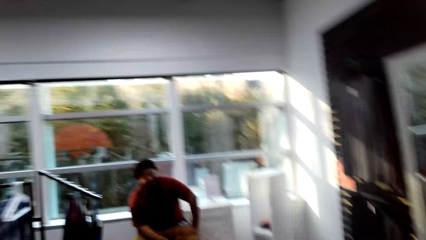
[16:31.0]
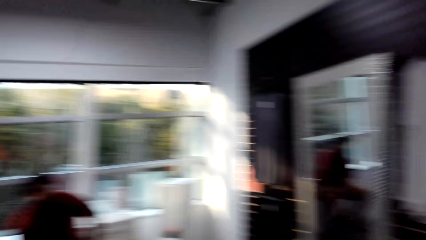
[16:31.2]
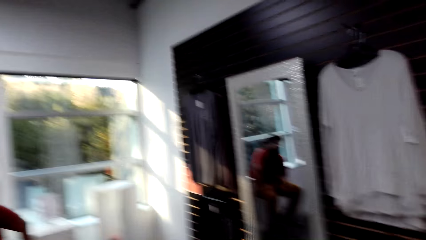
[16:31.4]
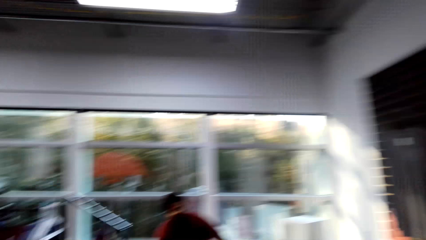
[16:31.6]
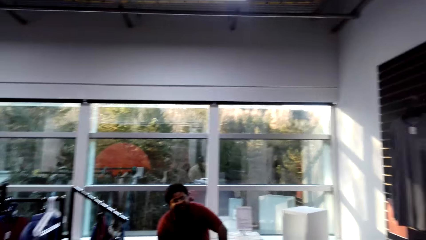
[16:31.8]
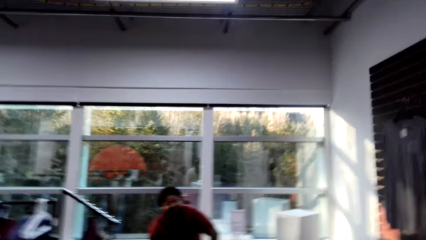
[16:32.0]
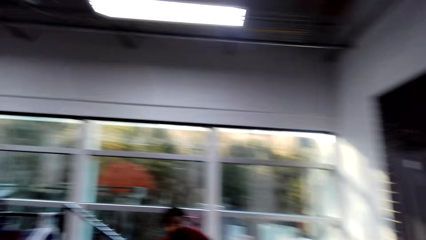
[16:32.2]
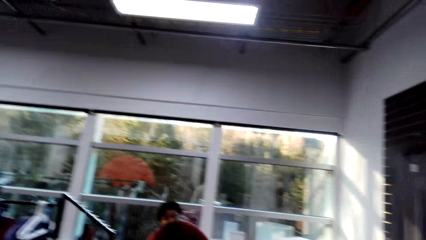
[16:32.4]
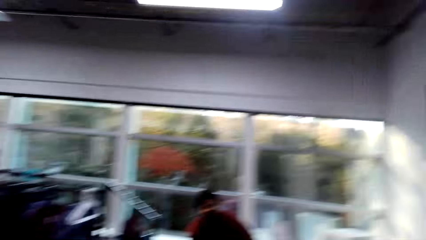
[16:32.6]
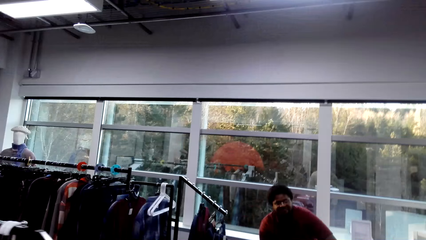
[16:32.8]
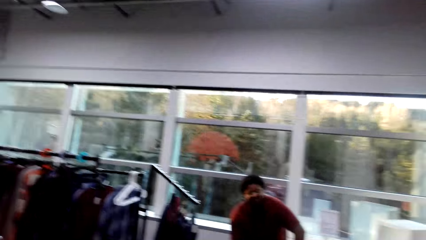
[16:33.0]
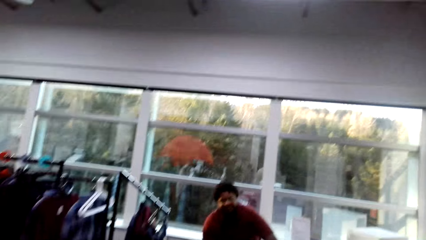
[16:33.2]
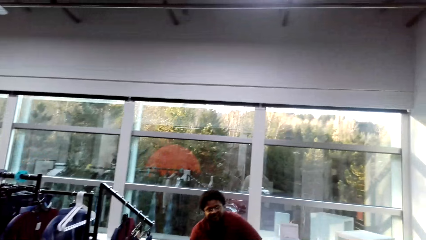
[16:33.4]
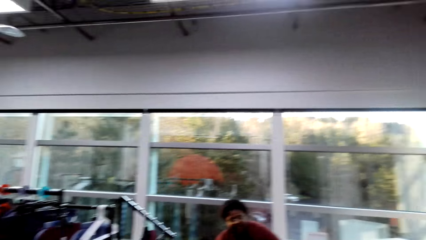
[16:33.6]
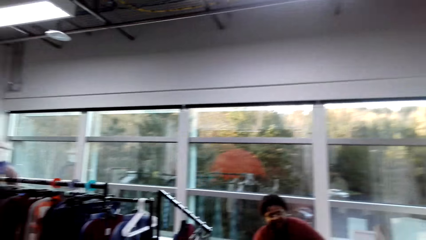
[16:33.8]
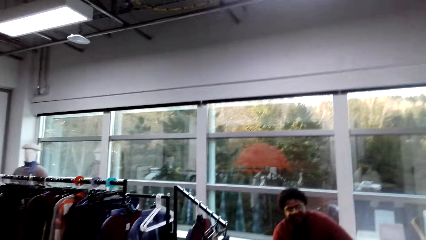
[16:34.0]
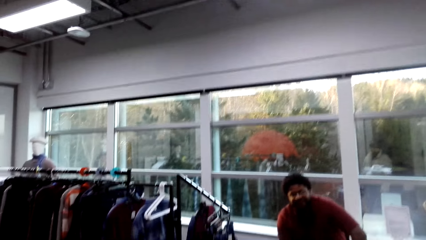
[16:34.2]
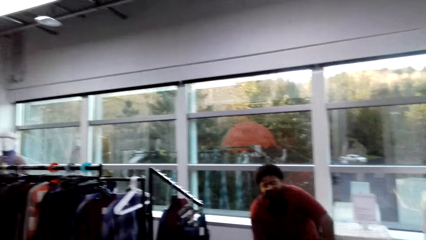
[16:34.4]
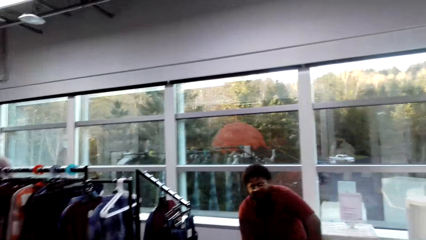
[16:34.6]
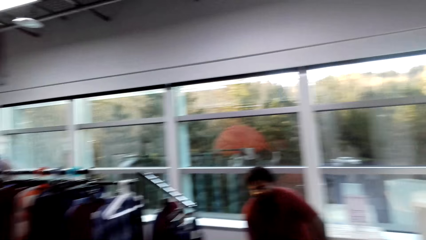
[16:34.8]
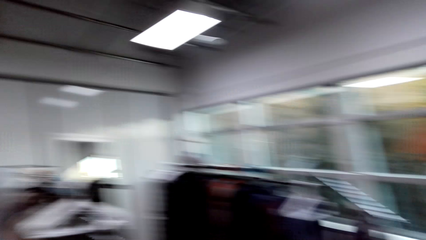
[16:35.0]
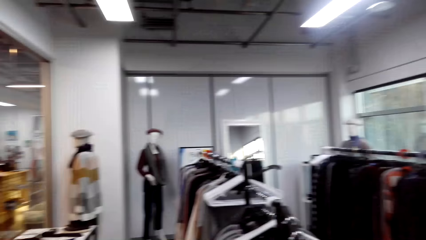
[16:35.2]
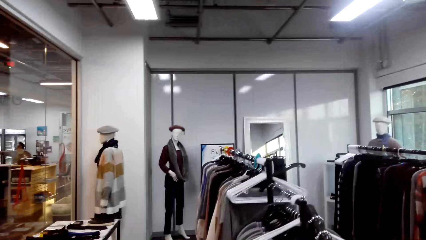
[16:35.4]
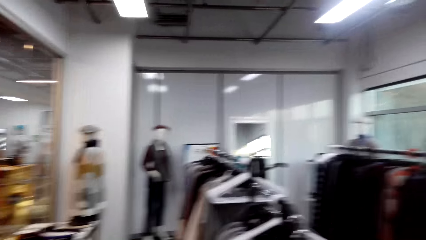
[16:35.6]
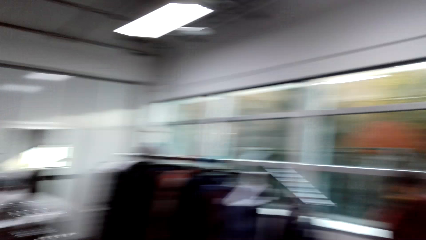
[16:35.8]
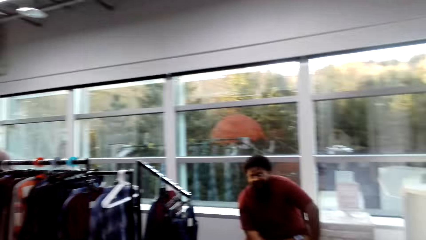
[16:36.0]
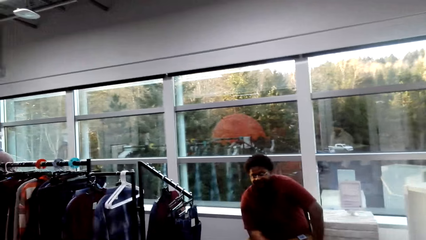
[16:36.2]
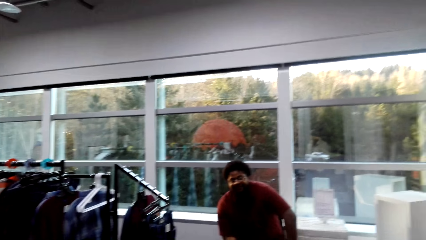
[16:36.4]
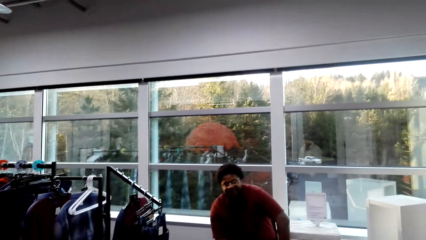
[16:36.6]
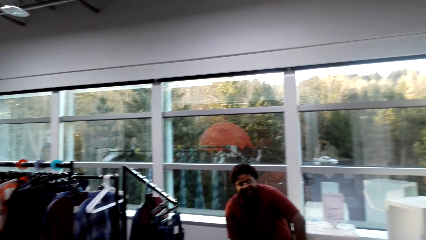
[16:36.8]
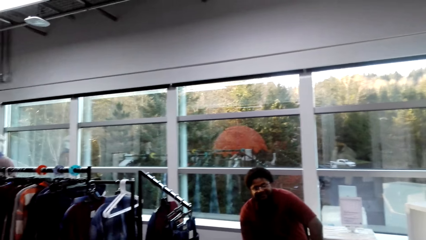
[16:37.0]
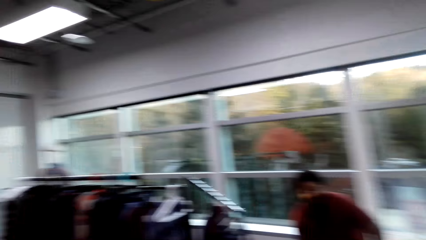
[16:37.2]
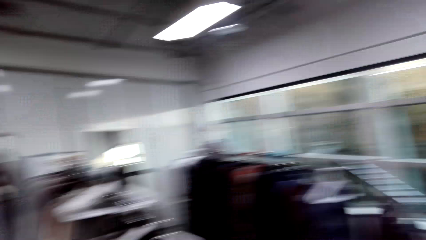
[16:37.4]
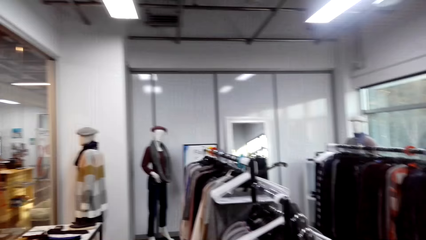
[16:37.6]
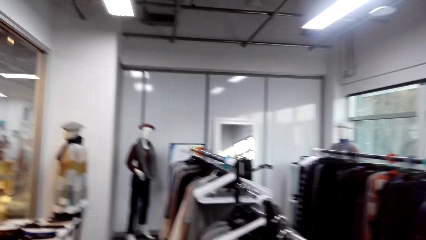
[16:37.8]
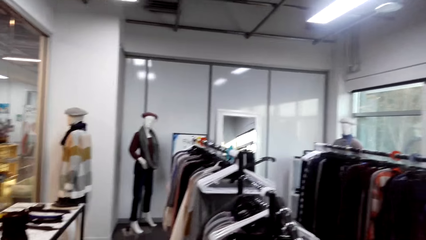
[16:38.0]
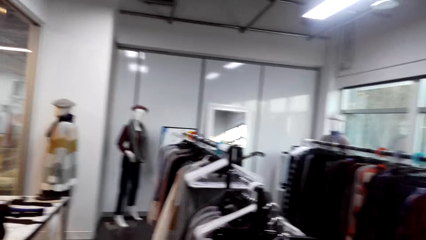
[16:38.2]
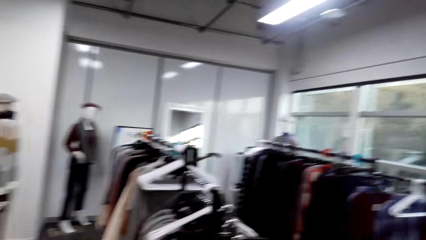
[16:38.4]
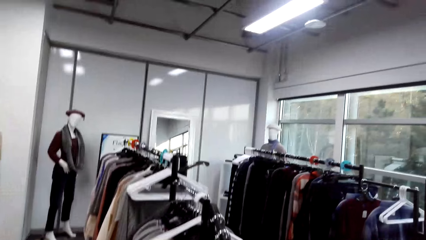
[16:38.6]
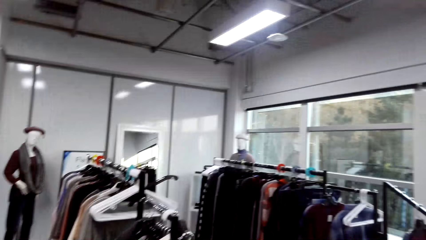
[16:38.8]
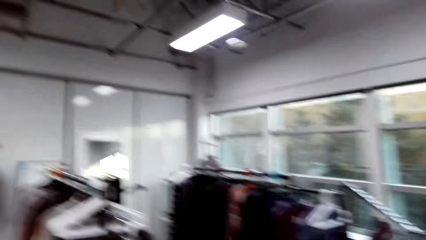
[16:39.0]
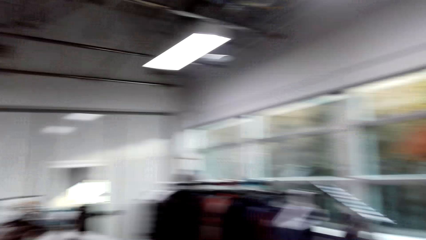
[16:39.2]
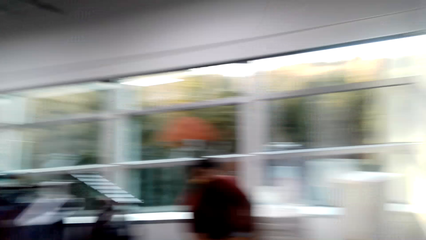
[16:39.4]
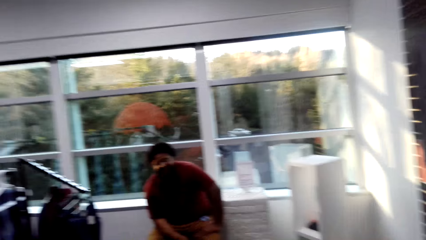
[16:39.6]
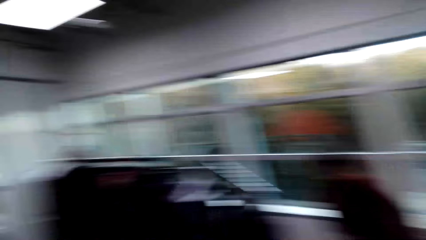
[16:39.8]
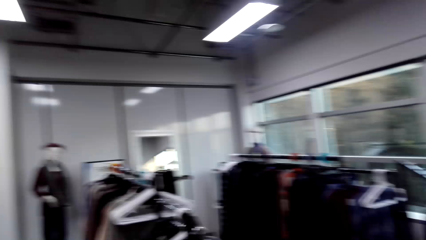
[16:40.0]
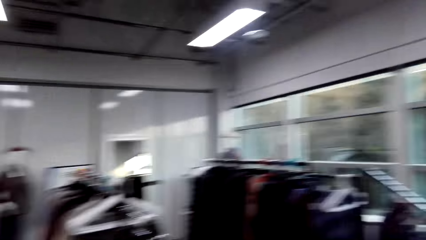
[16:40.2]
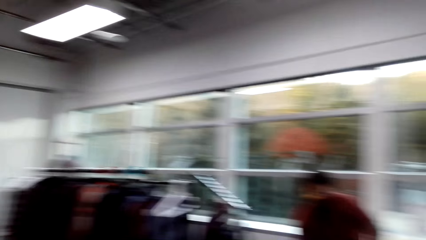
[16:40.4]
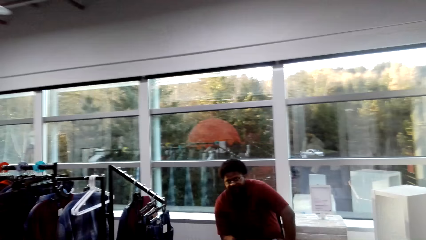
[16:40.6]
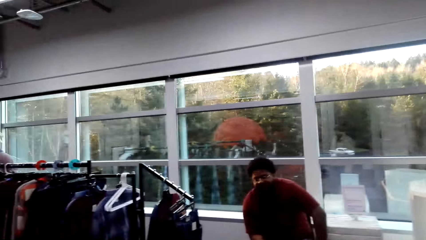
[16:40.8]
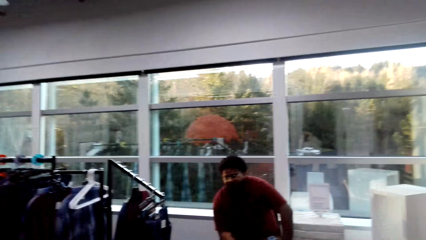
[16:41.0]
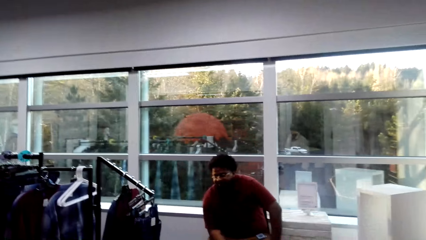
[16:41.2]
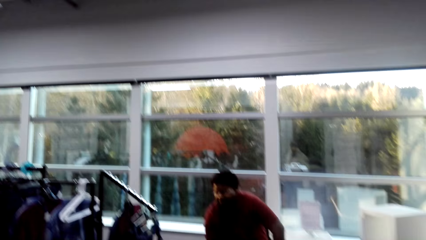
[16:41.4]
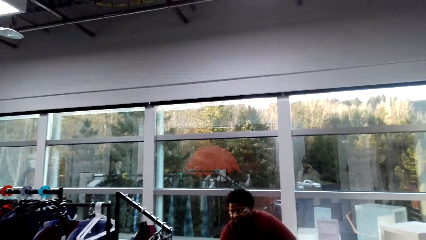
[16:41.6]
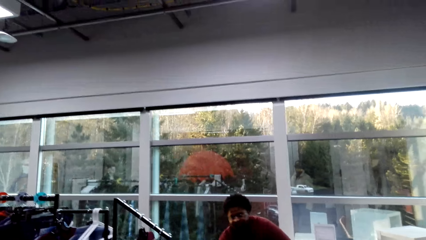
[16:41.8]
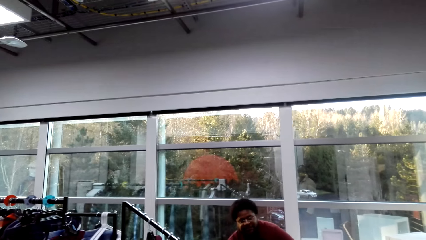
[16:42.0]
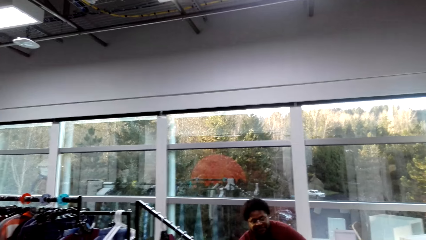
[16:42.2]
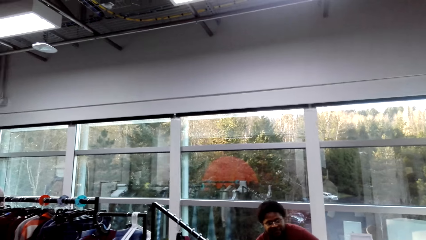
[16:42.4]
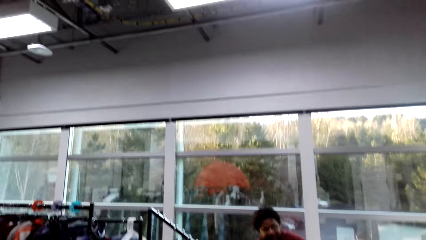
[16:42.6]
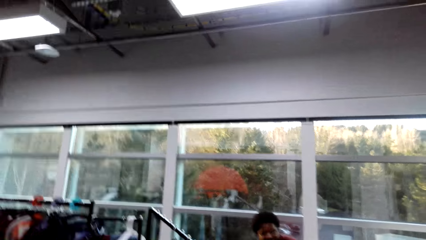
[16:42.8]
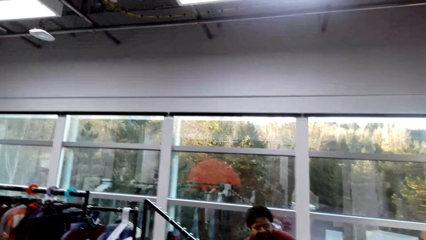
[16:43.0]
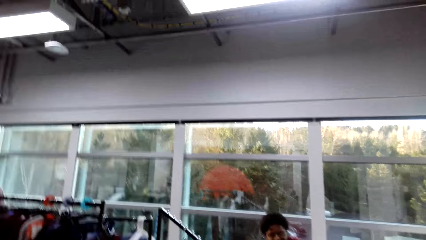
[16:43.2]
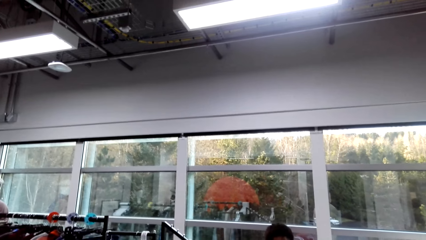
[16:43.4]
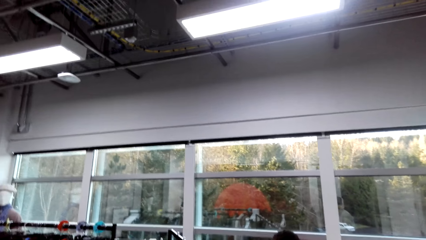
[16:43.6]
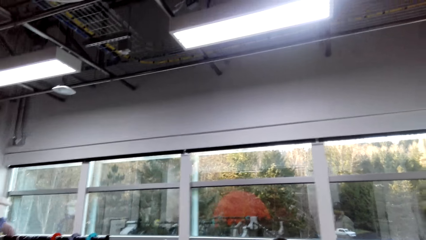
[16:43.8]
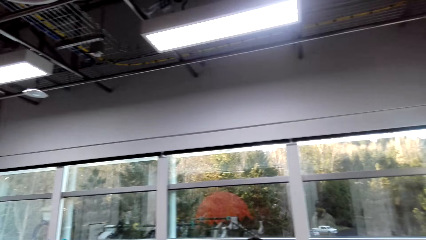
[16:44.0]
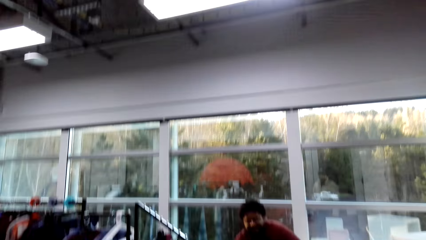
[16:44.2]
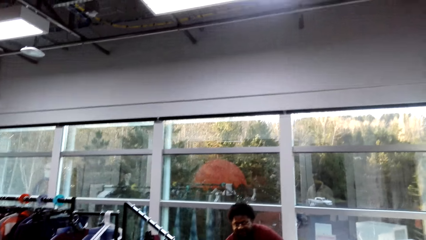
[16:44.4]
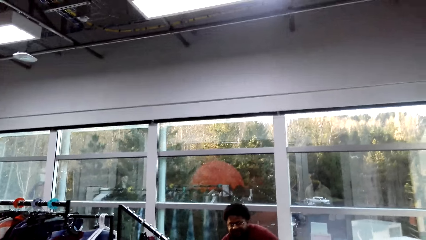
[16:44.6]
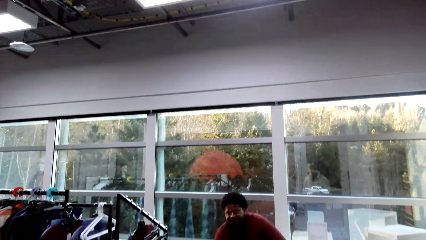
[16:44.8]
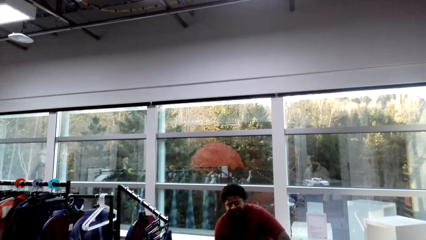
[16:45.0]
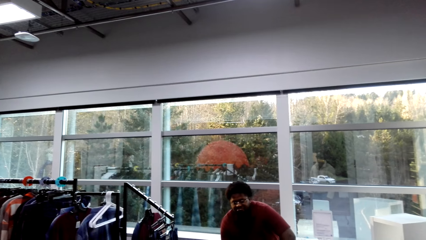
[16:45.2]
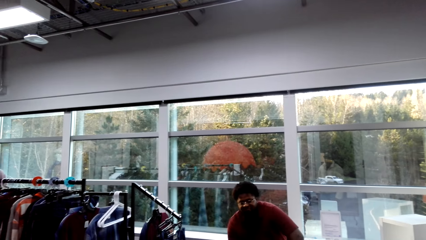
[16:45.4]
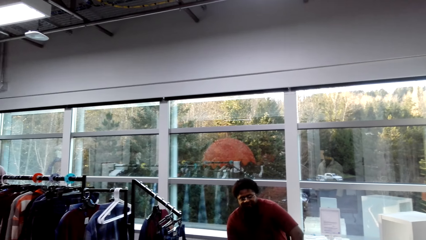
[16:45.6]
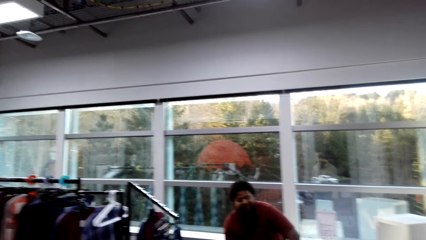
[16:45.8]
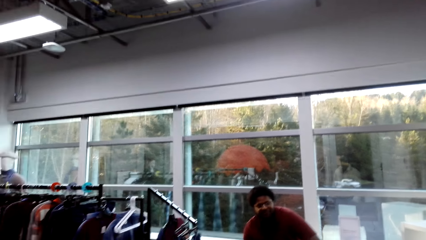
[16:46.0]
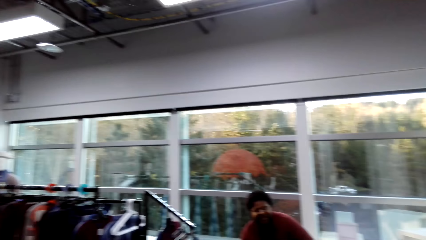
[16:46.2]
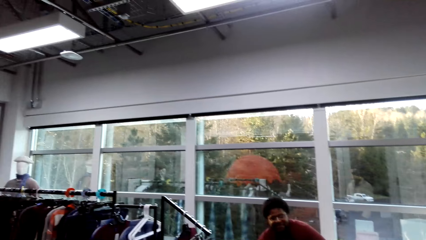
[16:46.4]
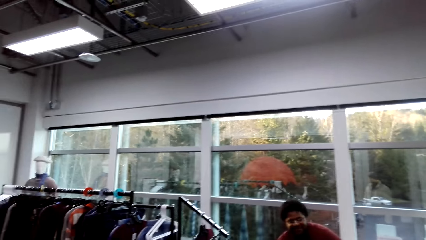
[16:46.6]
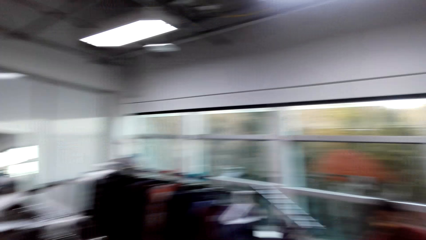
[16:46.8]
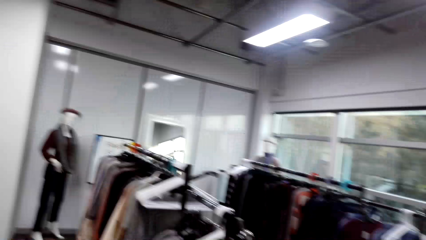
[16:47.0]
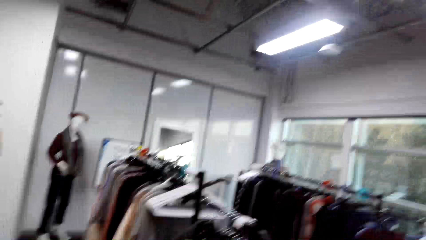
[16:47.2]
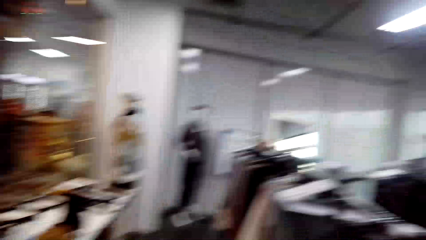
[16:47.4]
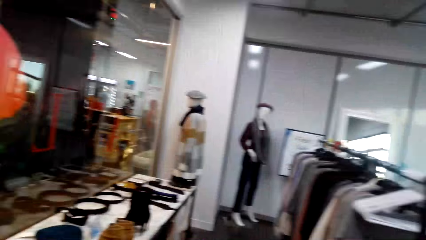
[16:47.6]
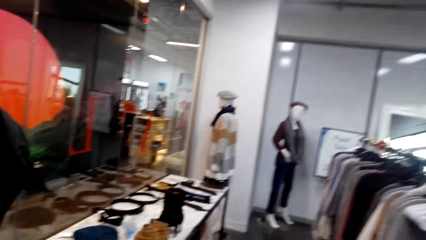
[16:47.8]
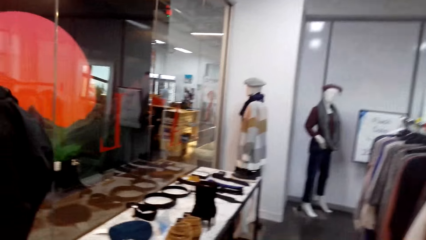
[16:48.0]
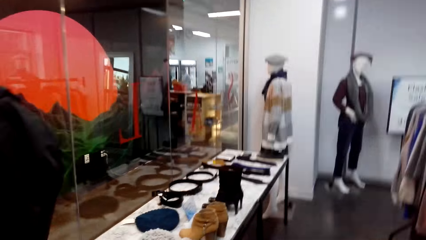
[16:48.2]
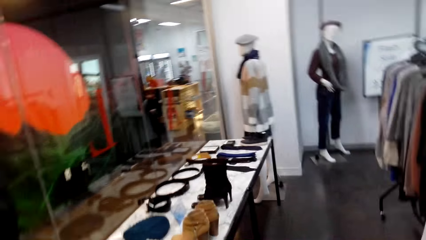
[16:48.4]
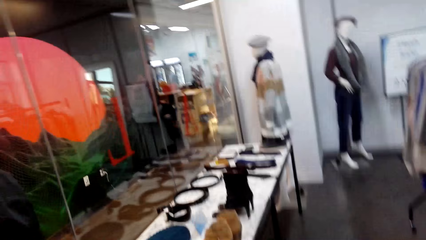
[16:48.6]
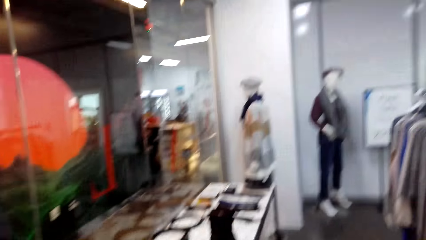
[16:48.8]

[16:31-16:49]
The camera wearer talks with a cashier. The cashier holds his head. The camera wearer looks around. They talk with the cashier. The cashier talks with the camera wearer. The camera wearer looks around.
